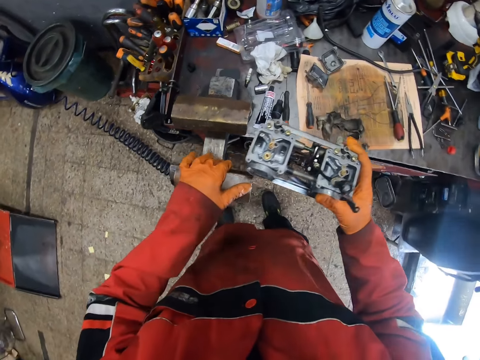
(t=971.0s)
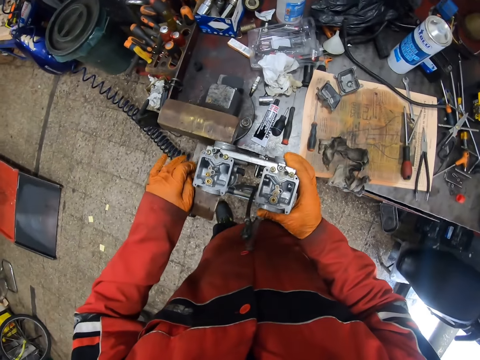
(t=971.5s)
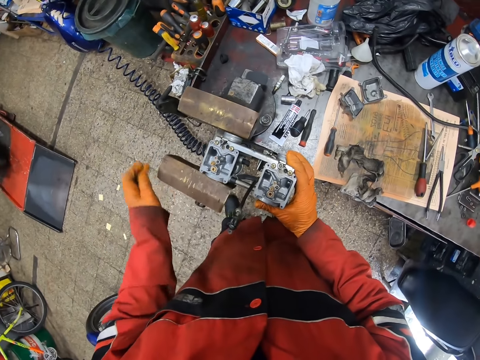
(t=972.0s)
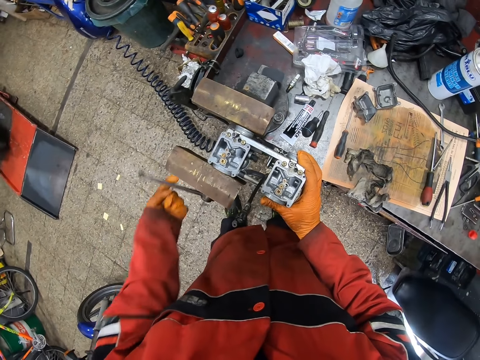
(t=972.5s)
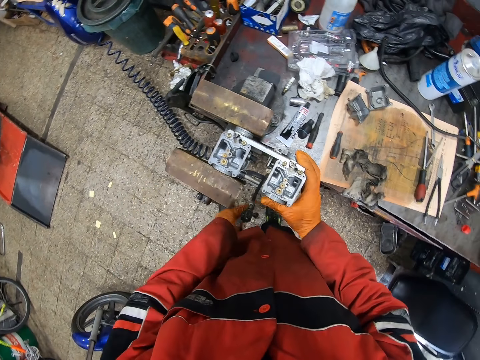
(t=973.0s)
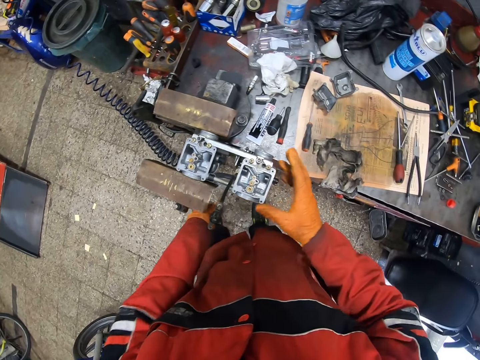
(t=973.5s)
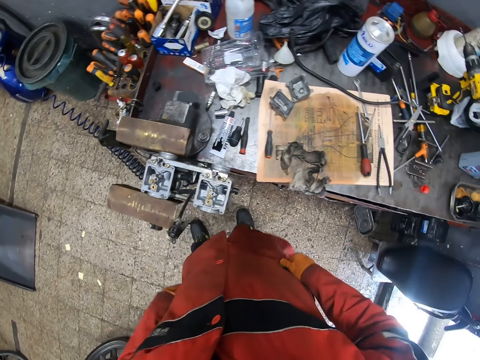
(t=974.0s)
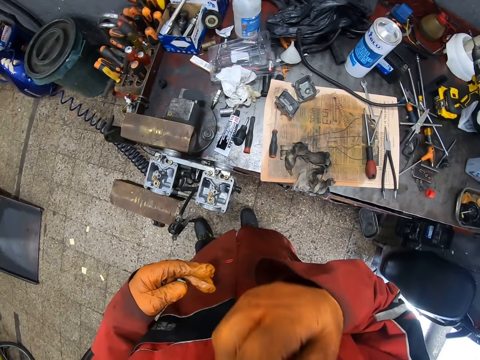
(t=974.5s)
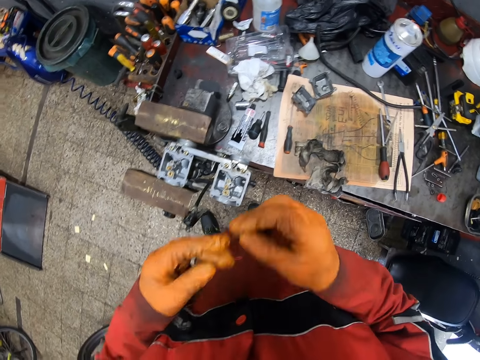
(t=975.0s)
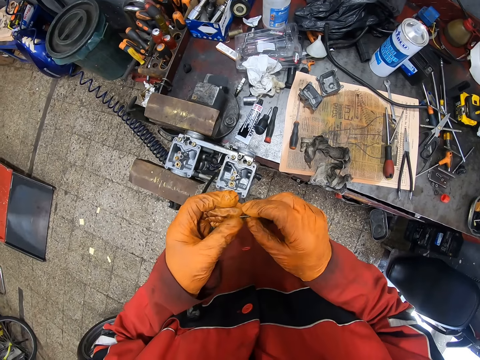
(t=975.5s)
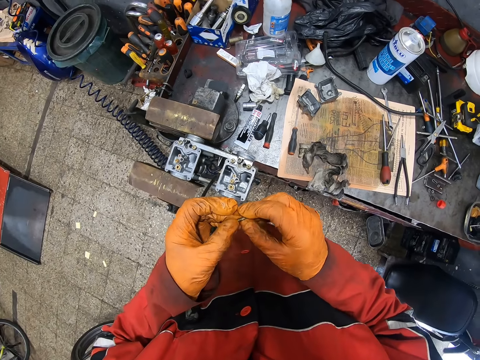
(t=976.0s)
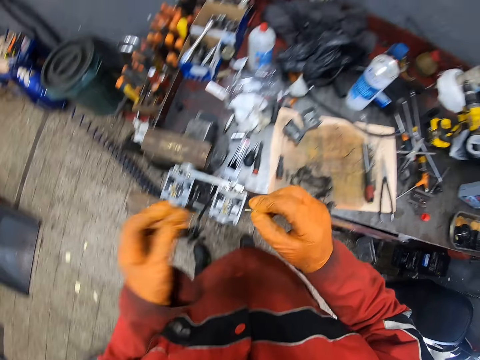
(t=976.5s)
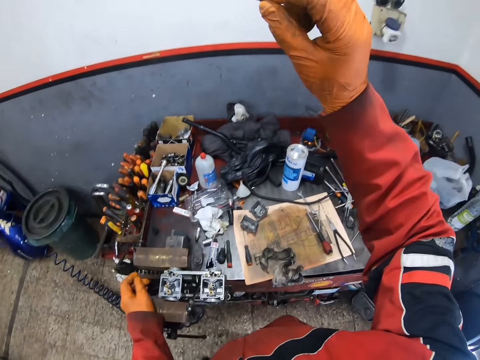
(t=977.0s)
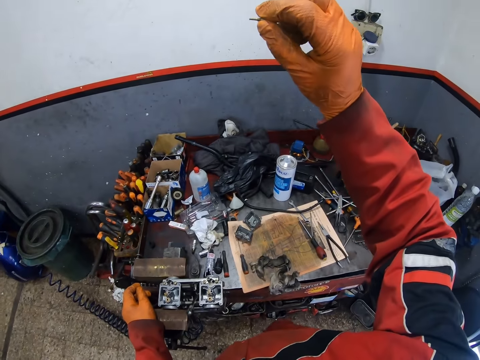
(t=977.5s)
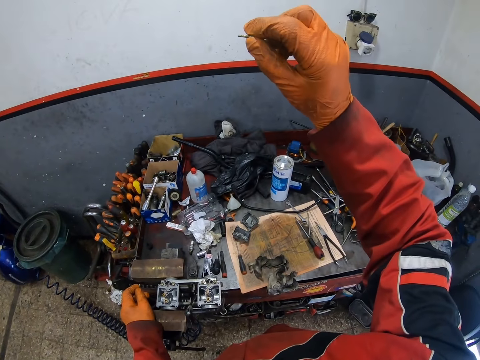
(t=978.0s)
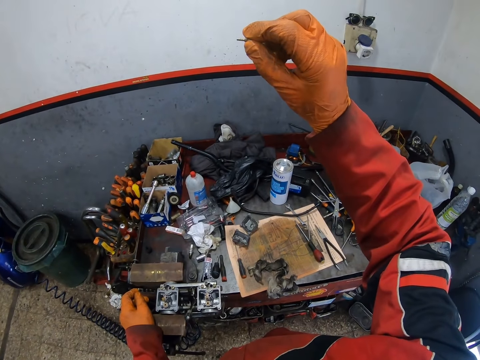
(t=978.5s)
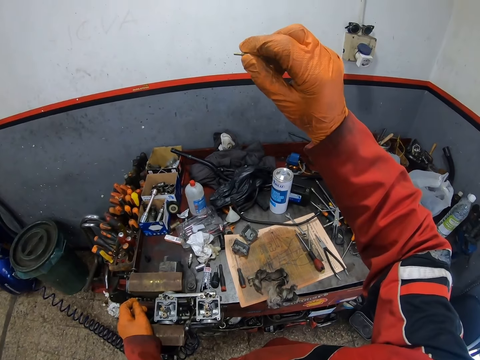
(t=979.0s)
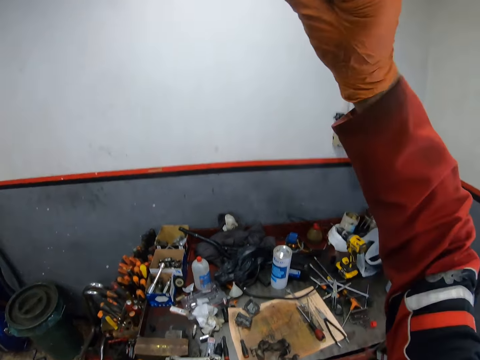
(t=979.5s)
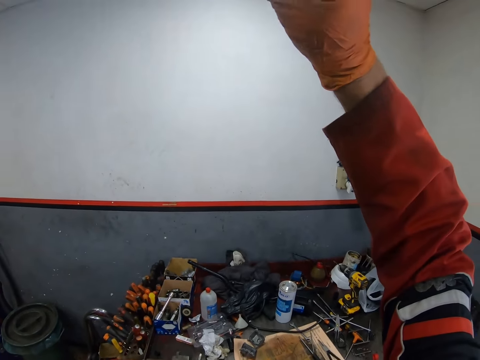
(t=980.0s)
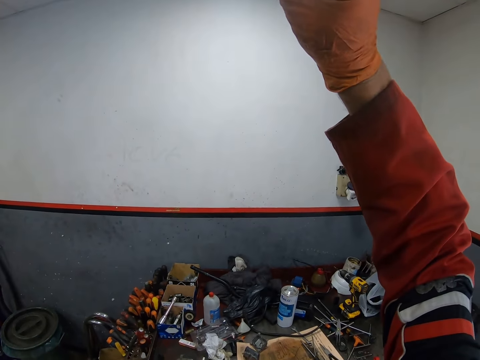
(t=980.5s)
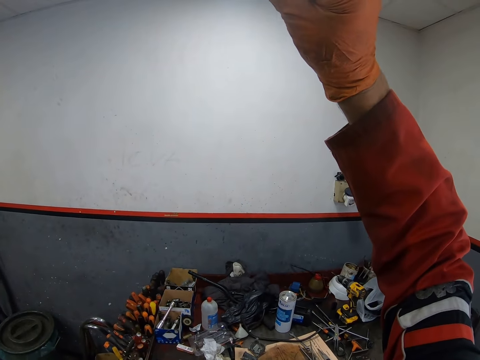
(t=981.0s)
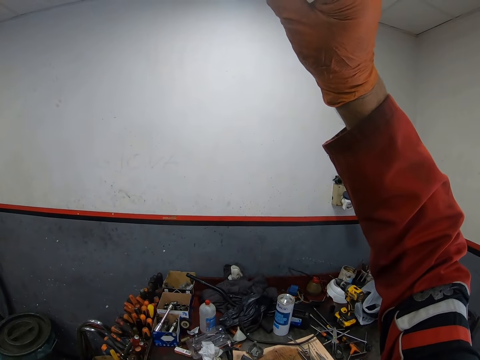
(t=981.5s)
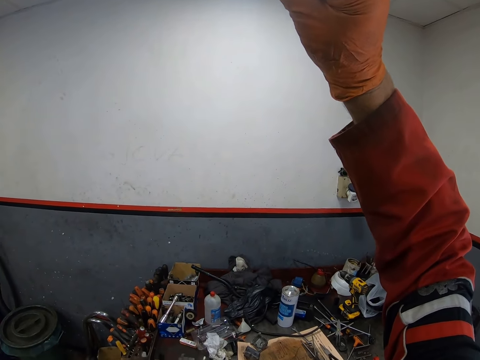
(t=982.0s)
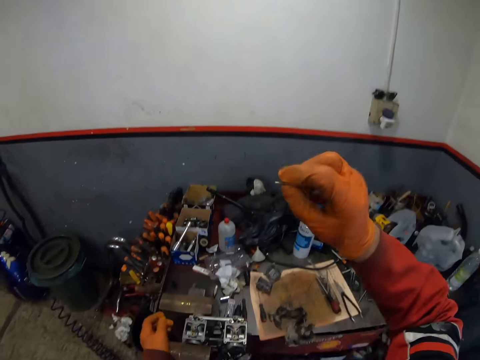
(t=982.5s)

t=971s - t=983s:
The camera wearer places his gloved left hand on the bench vice. He places the carburetor on the bench vice with his gloved right hand. He tightens the bench vice with his gloved left hand. He touches his shirt with his gloved right hand. He removes the screw in his mouth with his gloved right hand. He holds the screw with both gloved hands. He lifts the screw with his gloved right hand.

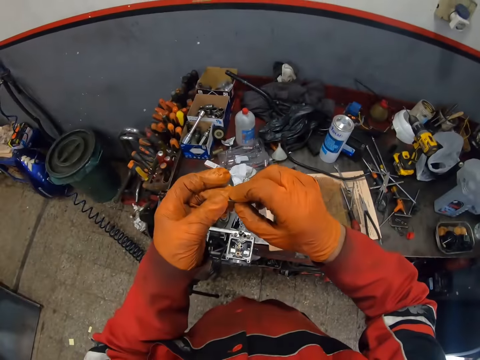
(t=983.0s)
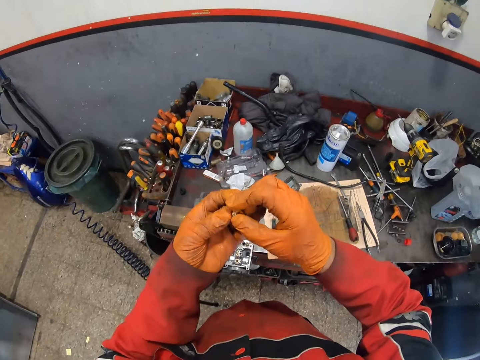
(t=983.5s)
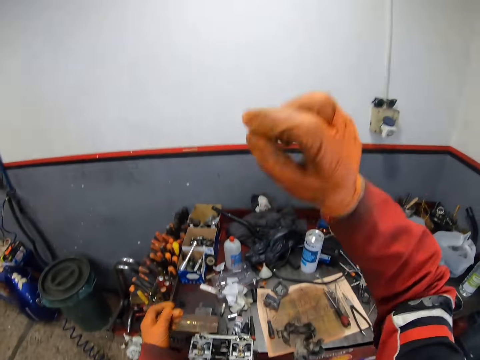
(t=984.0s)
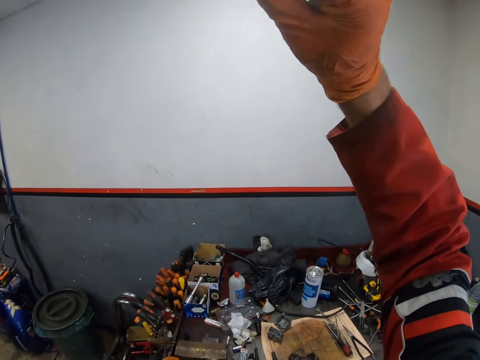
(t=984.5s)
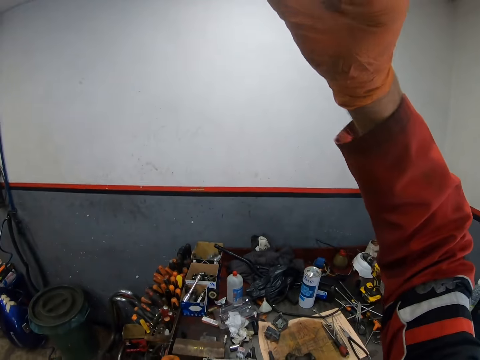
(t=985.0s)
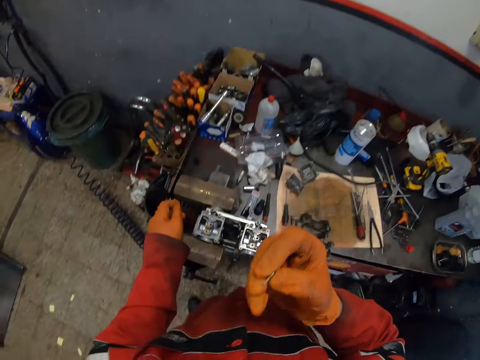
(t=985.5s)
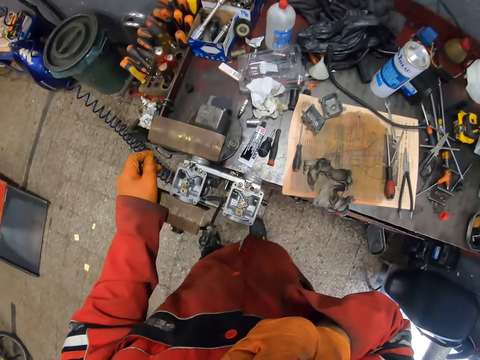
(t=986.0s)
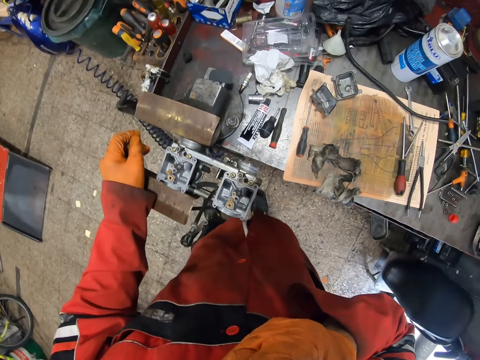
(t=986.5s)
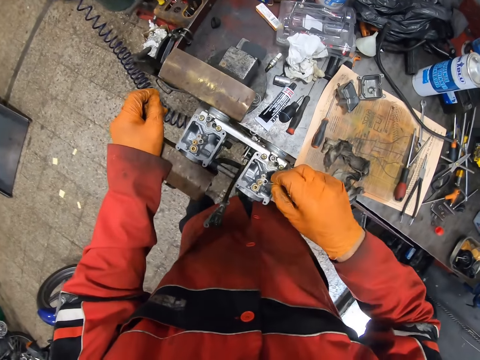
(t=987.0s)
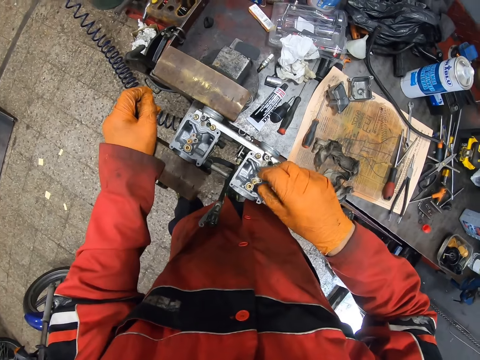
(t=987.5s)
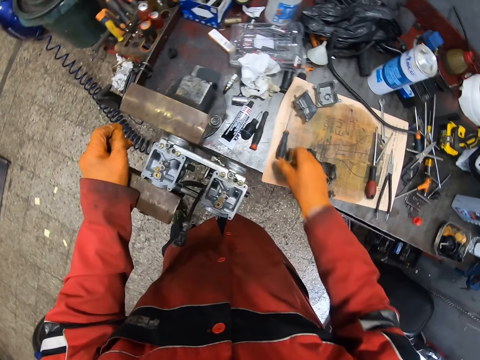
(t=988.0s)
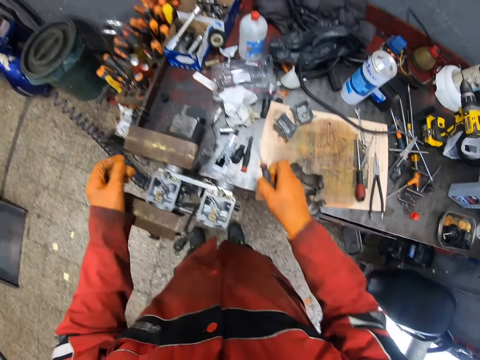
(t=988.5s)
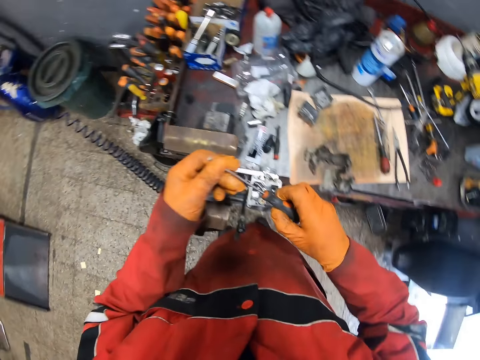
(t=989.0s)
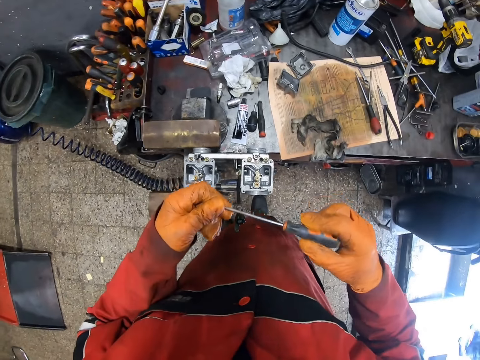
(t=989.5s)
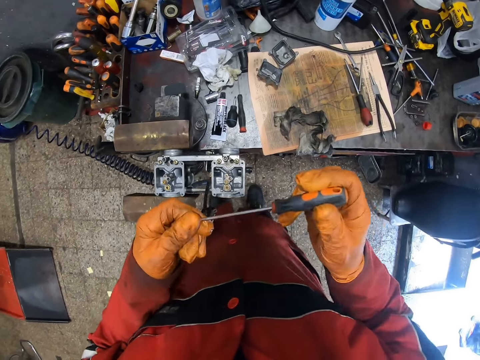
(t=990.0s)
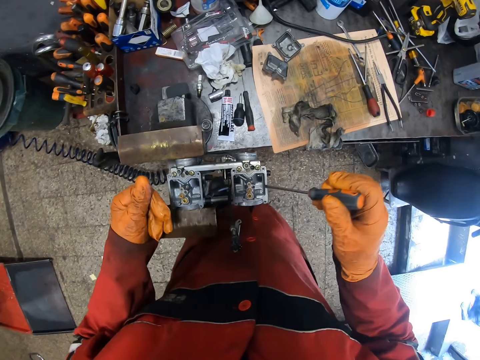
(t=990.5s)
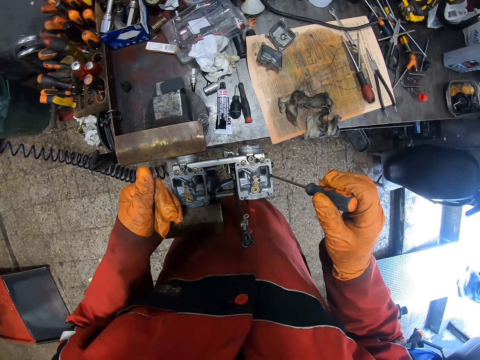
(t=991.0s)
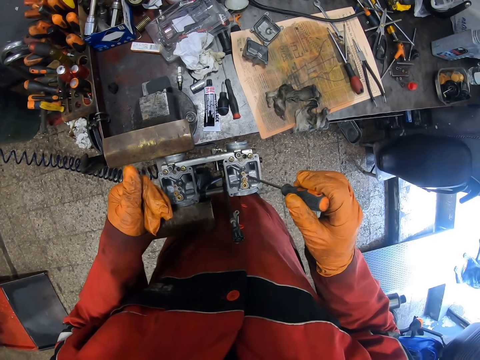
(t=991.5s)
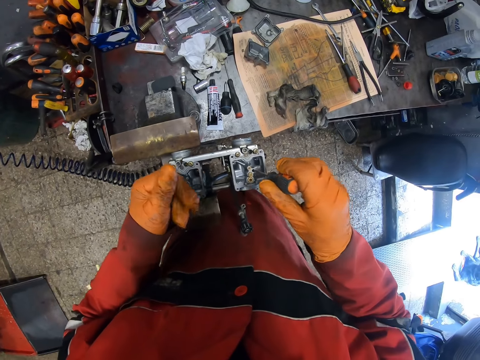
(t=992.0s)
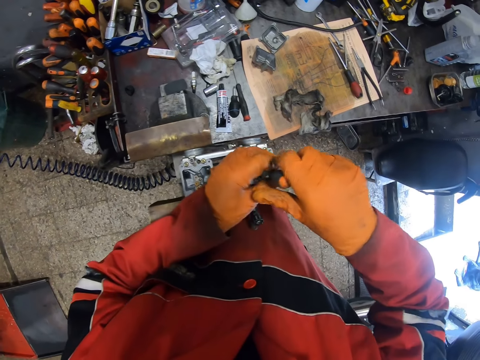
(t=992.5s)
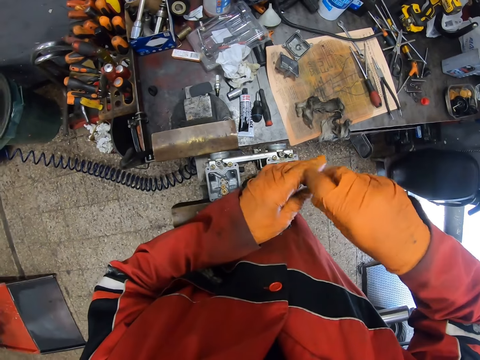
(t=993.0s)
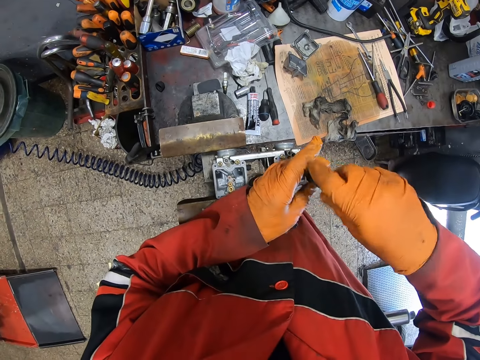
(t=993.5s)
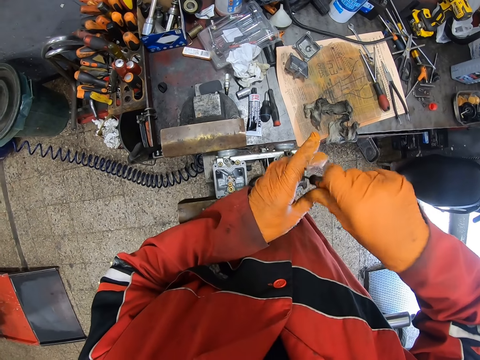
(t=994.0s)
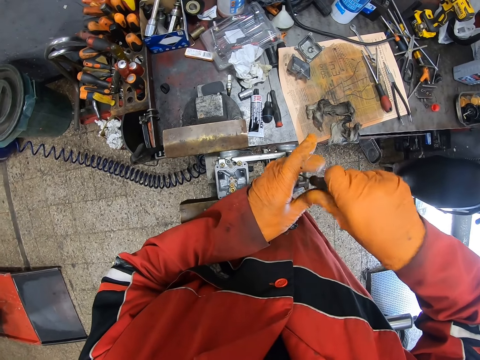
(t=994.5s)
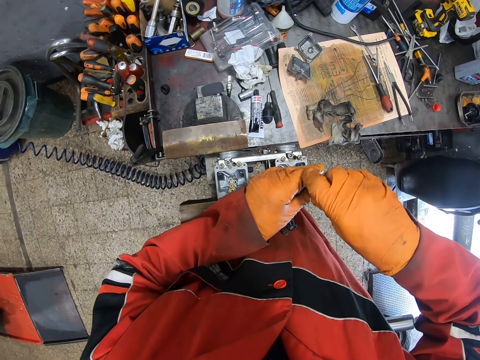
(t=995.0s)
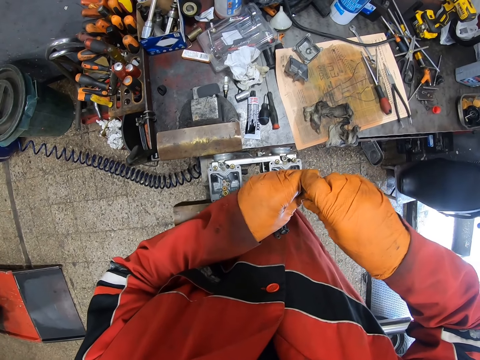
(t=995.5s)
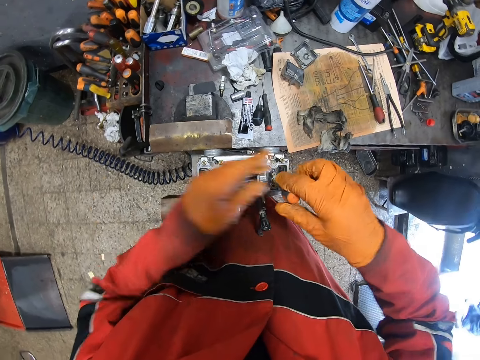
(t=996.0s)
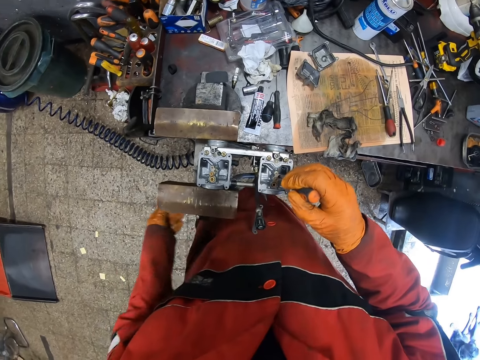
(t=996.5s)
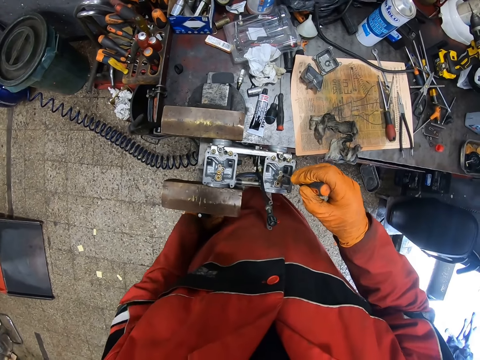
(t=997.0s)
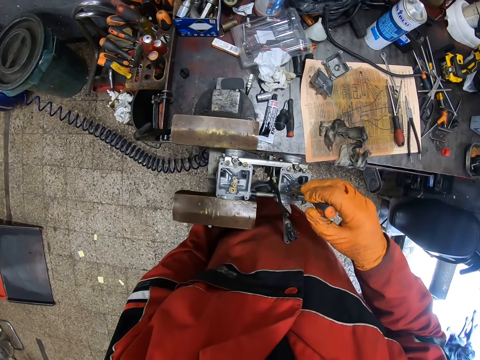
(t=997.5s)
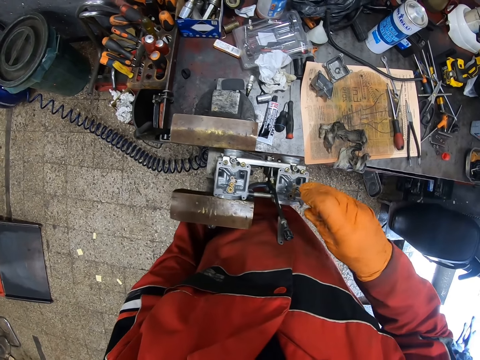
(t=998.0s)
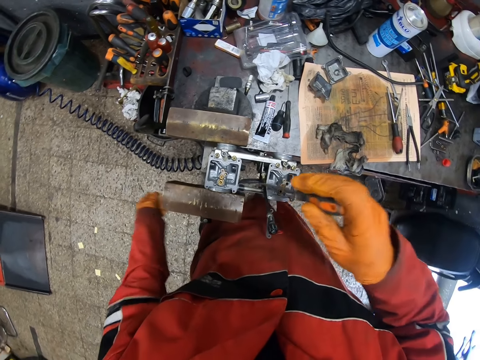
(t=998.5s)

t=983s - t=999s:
The camera wearer holds the screw with both gloved hands. He lifts the screw with his gloved right hand. He puts the screw in his mouth with his gloved right hand. He places the screw on the carburetor with his gloved right hand. He picks up the screwdriver on the table with his gloved right hand. He holds the screwdriver with both gloved hands. He tightens the screw with the screwdriver on his gloved right hand.
